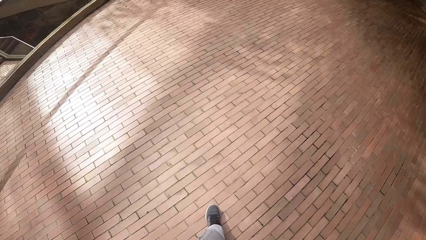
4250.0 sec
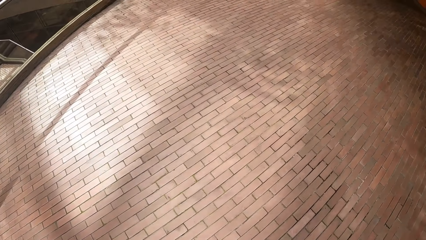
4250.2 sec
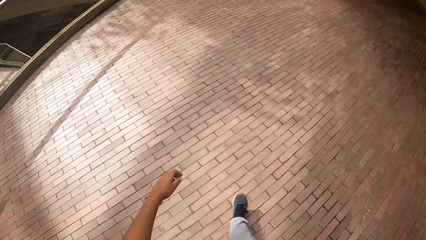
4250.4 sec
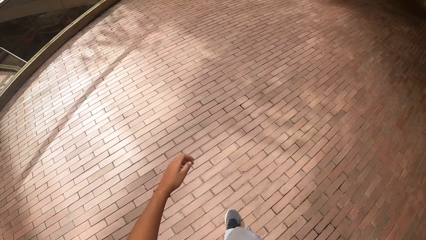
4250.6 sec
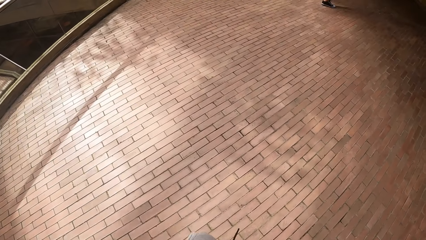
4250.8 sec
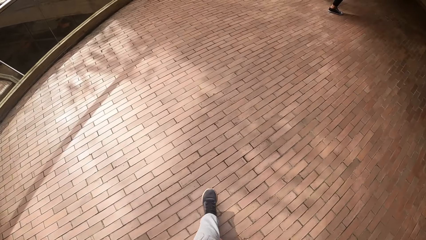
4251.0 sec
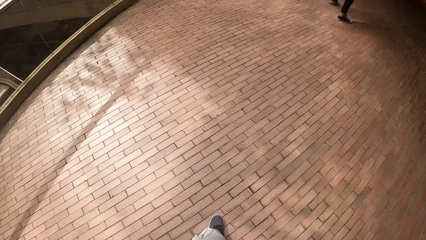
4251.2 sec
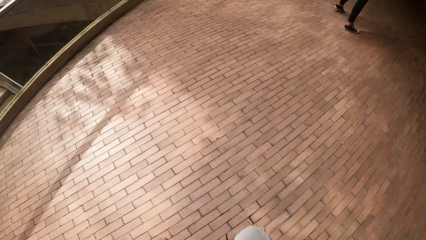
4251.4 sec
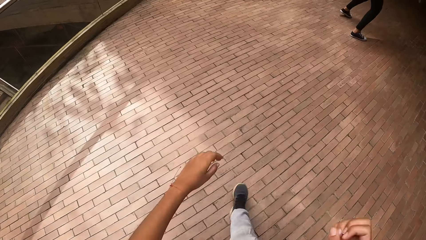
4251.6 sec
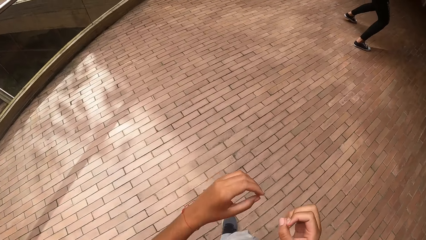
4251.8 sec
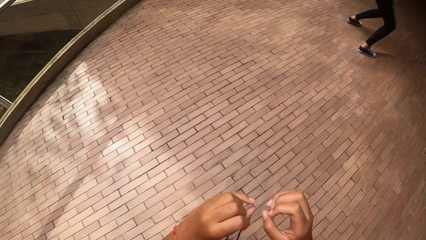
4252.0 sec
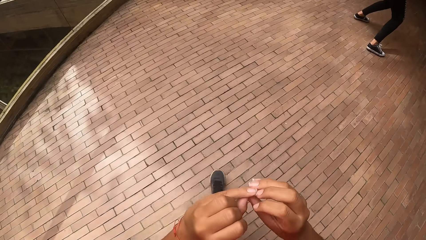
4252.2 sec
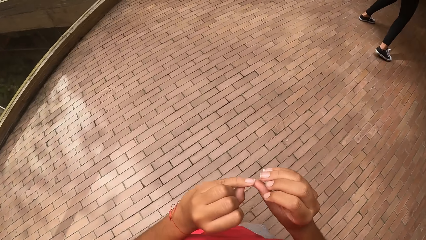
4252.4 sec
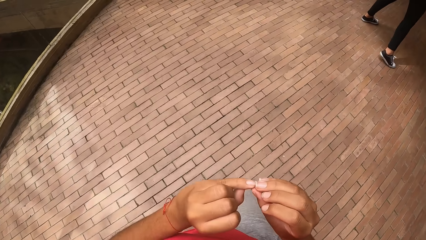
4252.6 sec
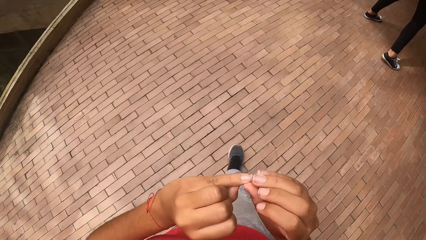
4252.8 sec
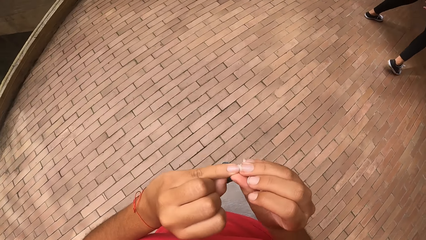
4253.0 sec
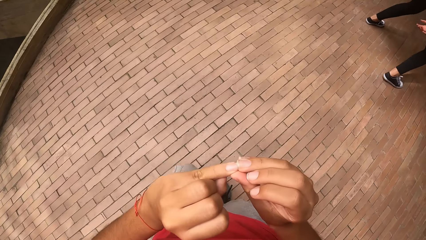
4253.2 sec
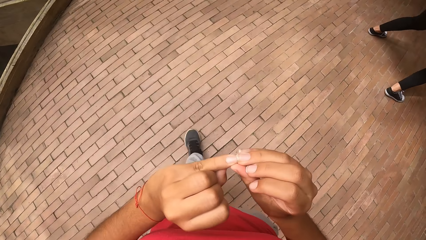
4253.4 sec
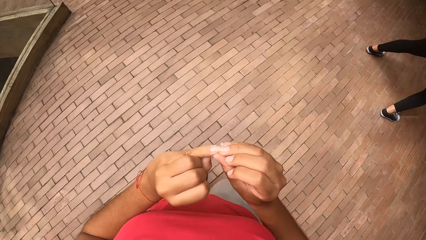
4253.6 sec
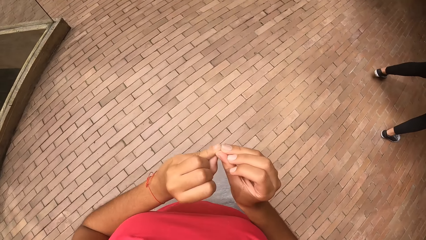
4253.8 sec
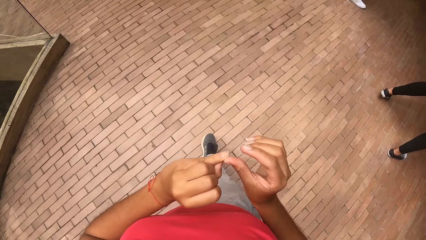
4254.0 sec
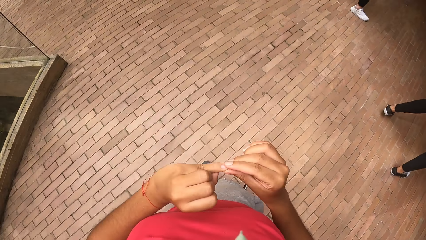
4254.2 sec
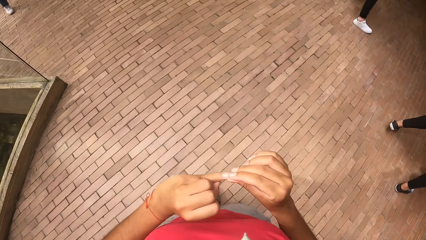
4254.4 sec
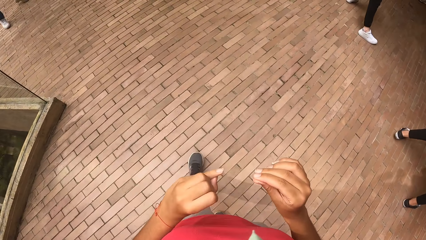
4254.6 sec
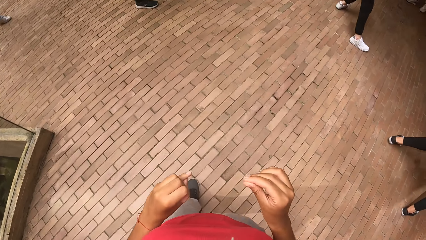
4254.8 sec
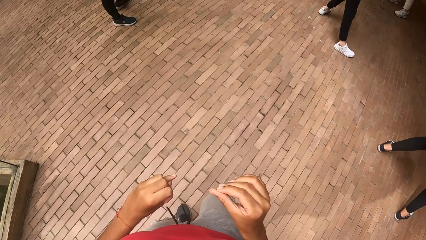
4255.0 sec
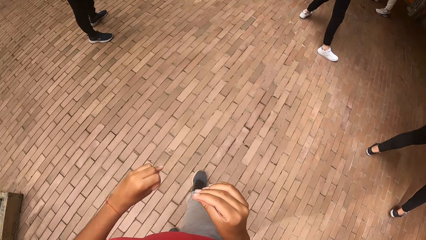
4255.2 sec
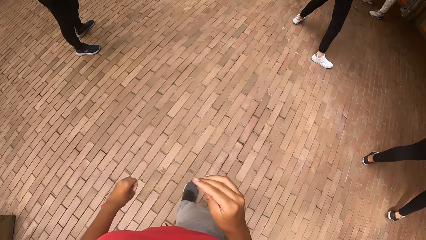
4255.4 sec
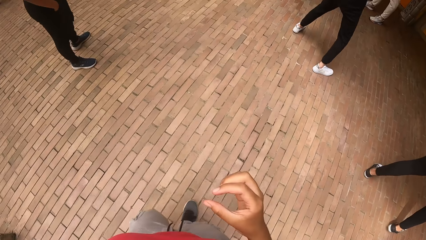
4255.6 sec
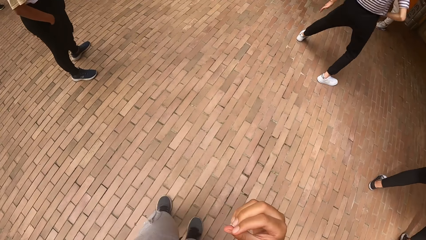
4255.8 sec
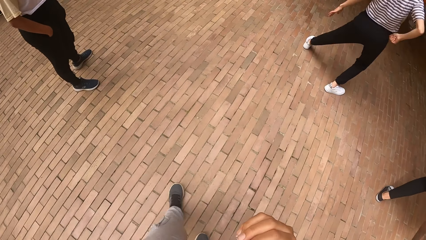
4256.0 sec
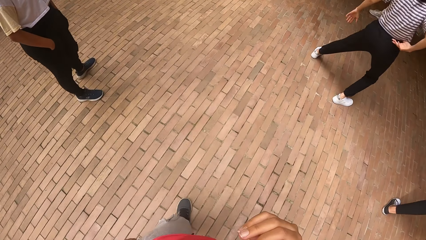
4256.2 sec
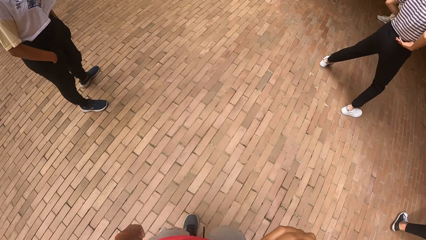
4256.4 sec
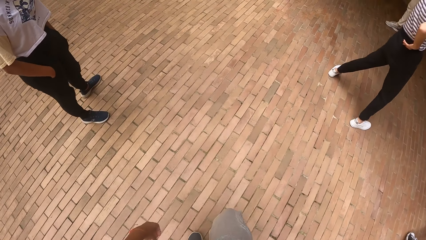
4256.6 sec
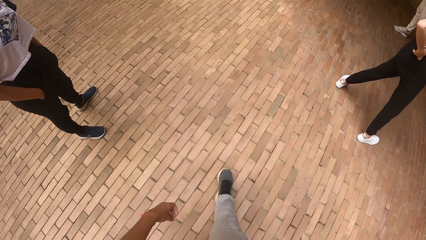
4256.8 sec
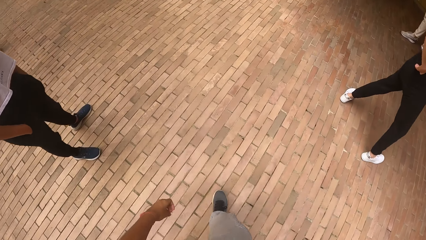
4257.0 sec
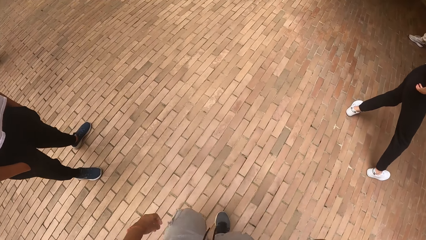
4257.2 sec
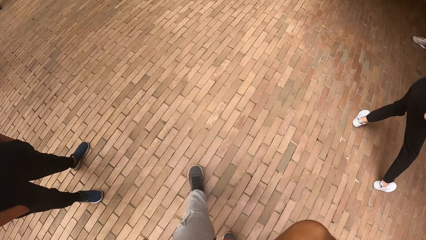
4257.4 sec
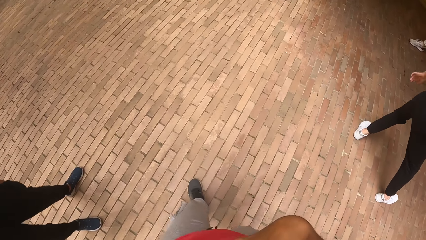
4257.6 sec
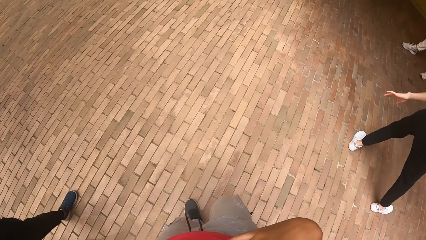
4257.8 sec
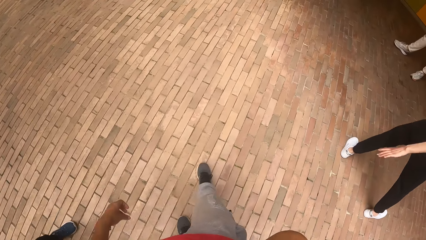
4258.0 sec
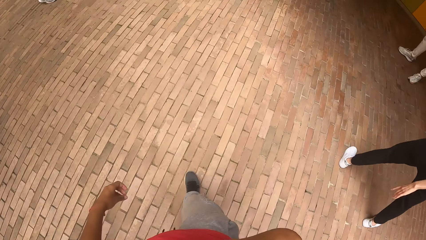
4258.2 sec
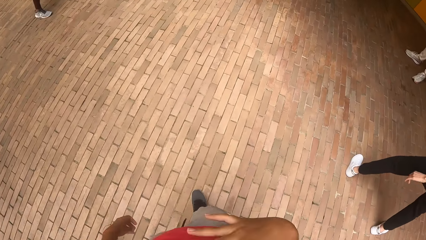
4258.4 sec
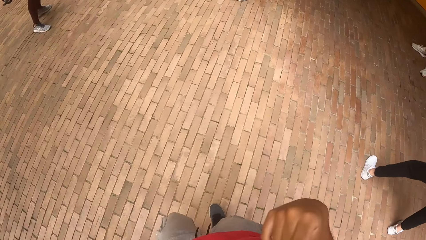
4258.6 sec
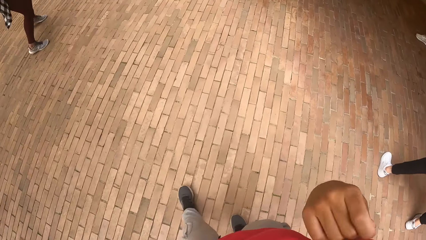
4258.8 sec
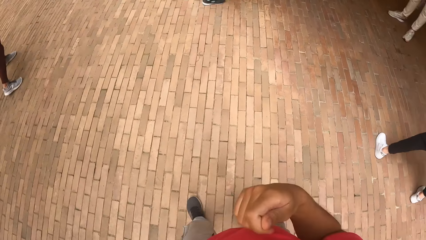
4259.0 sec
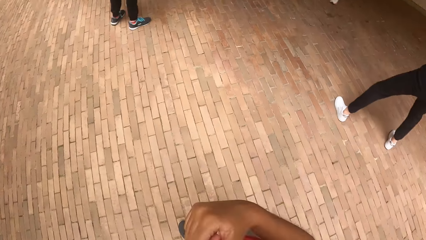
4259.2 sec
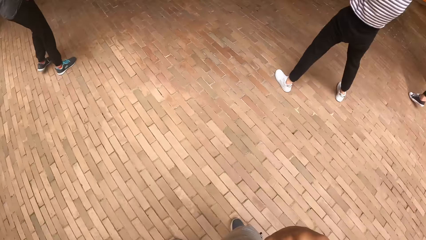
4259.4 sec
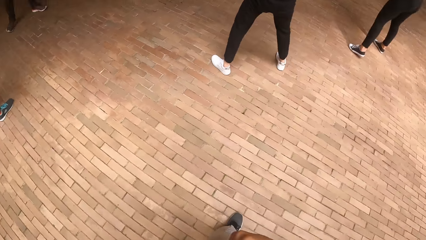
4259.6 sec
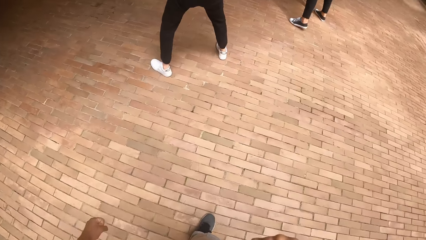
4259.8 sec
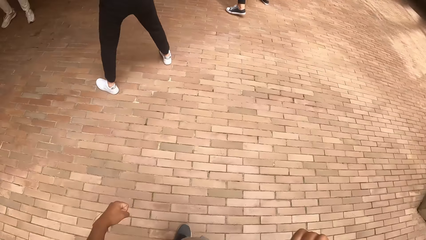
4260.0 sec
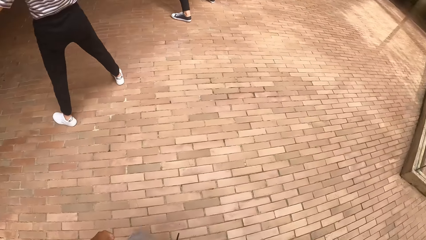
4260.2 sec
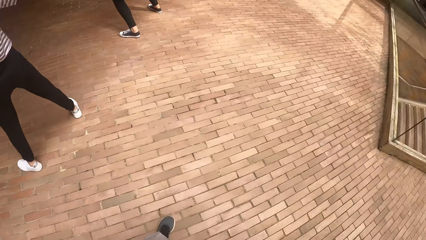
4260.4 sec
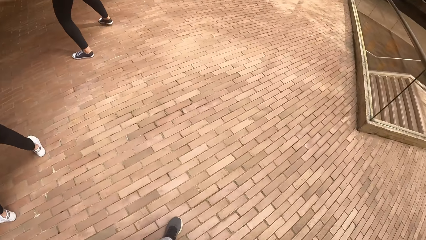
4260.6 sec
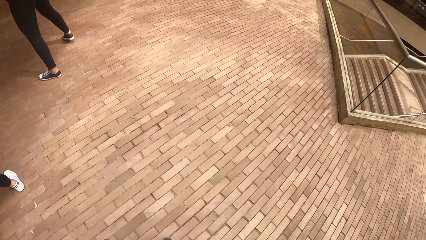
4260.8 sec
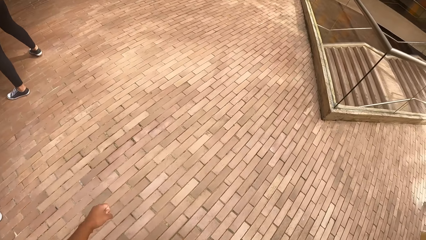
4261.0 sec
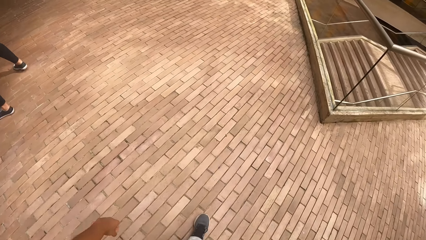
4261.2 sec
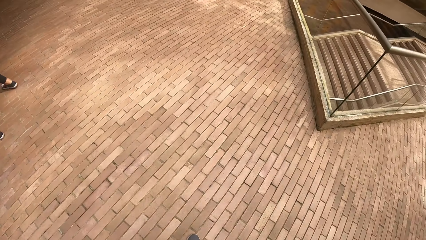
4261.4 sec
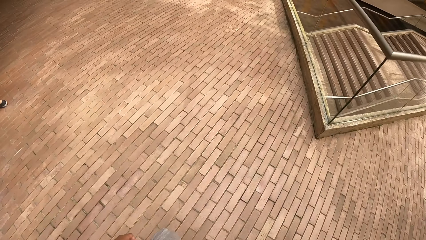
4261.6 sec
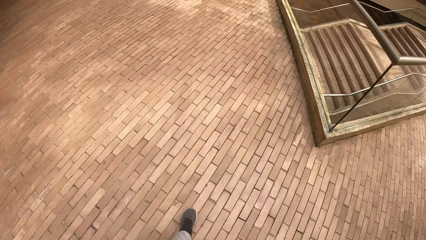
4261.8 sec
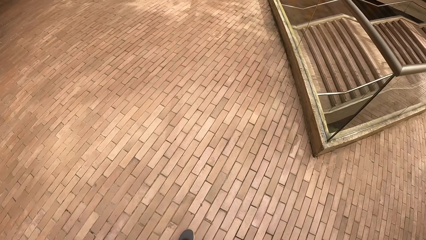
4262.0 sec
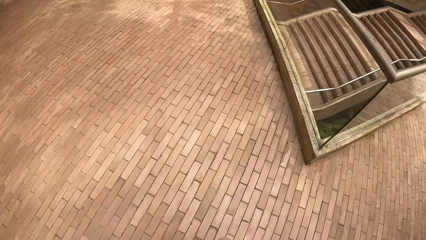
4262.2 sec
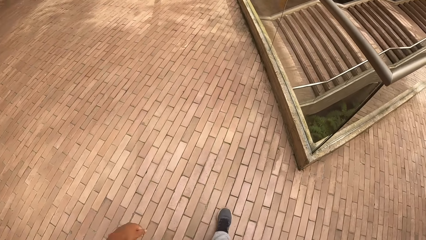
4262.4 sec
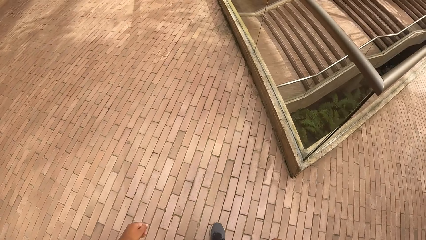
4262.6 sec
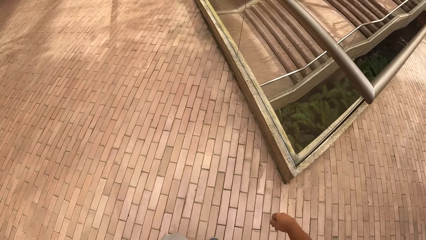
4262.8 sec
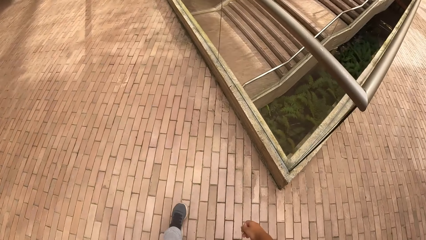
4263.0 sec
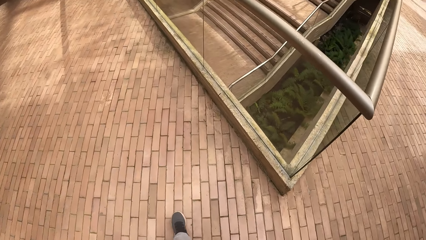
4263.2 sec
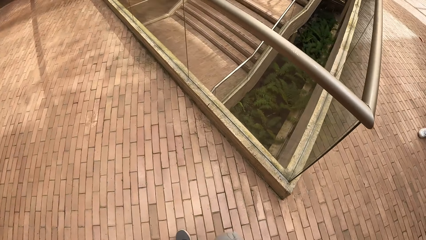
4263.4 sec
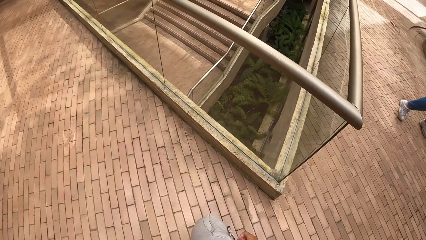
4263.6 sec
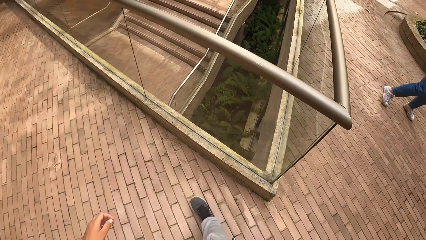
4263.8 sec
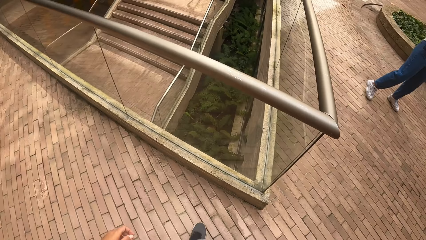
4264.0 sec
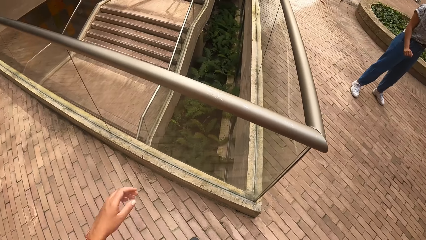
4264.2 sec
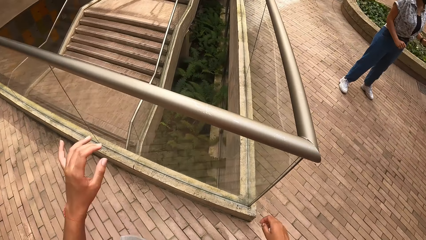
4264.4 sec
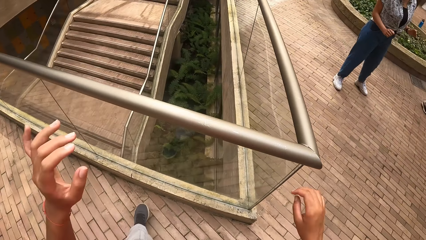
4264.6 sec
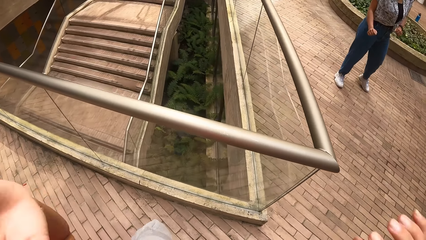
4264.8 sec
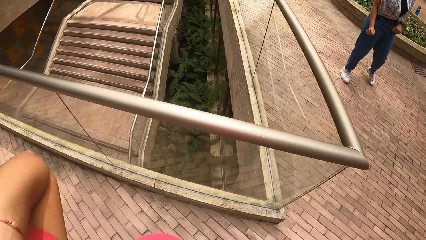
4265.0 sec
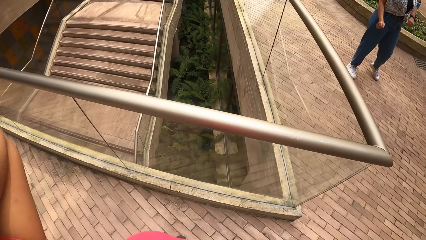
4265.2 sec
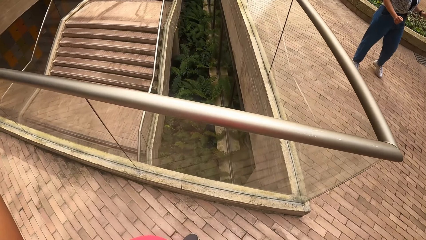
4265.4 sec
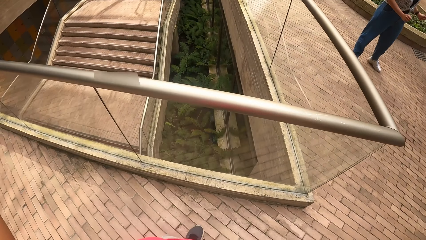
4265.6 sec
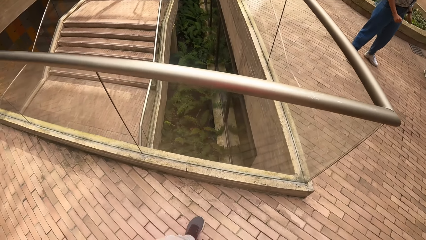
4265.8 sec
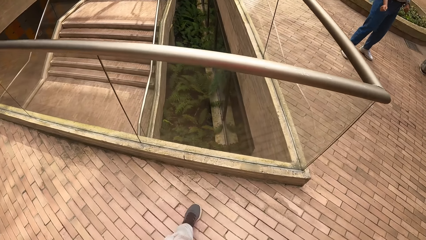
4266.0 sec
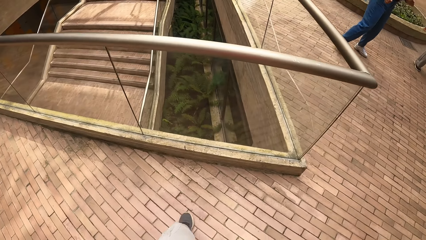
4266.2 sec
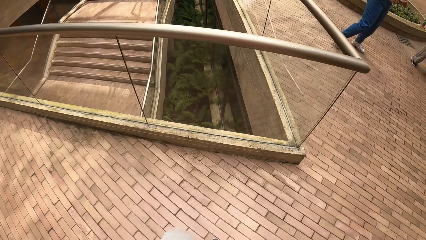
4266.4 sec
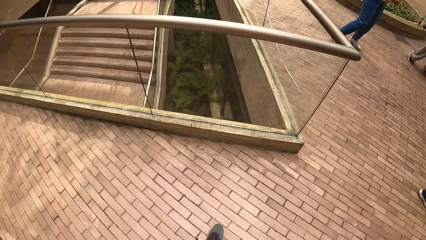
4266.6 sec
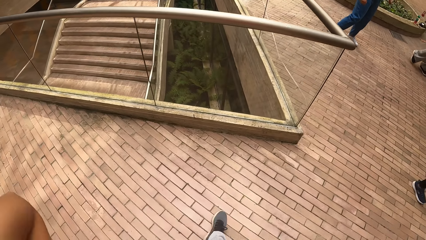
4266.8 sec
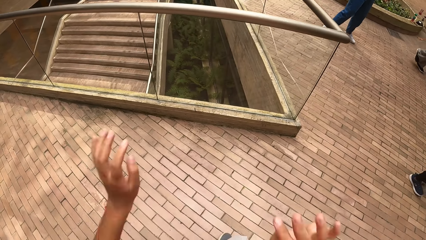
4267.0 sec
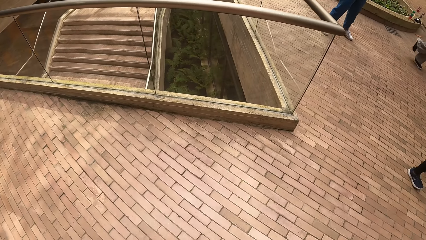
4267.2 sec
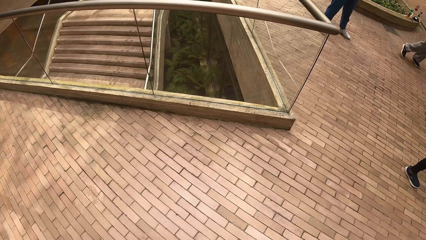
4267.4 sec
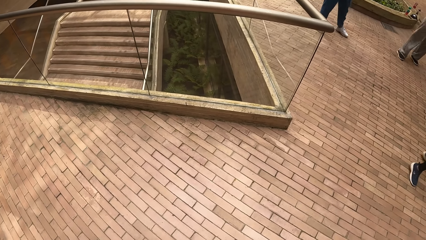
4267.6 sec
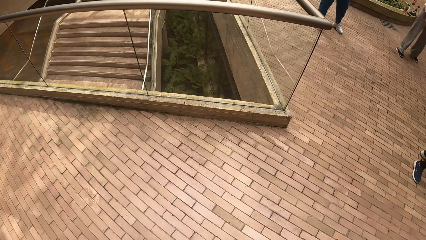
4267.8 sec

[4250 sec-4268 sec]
The camera wearer peels her nails on her left hand with her right hand. She touches the nails. She walks. She raises her hand up.
